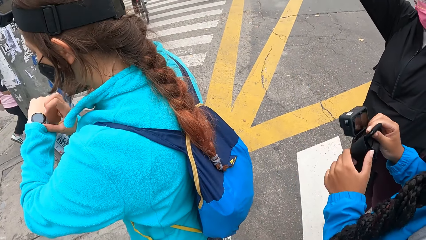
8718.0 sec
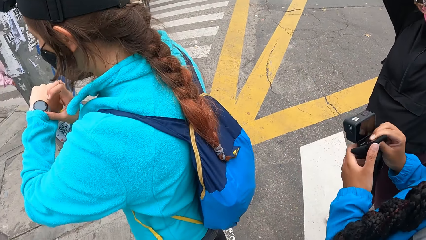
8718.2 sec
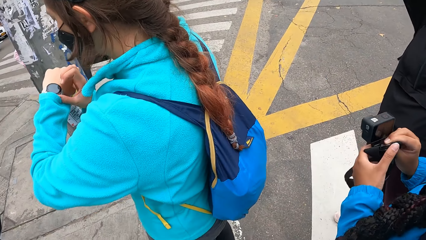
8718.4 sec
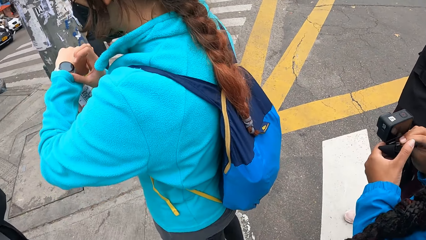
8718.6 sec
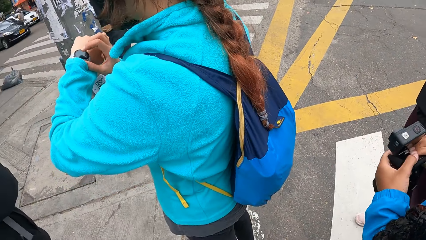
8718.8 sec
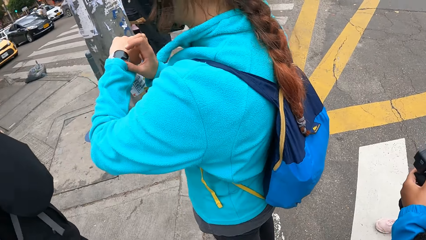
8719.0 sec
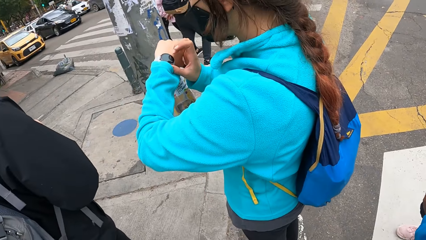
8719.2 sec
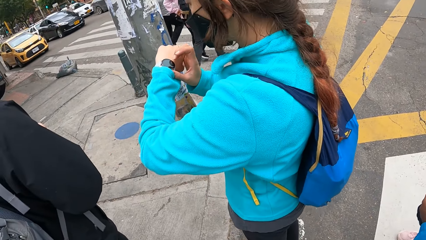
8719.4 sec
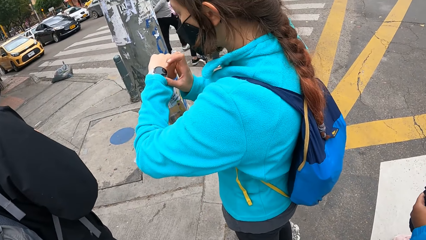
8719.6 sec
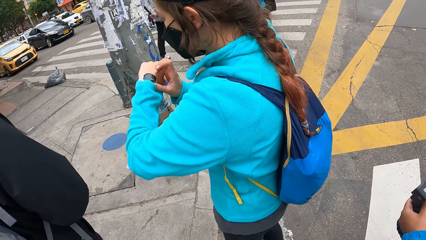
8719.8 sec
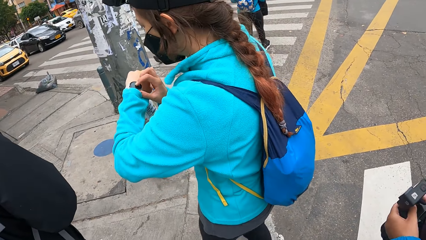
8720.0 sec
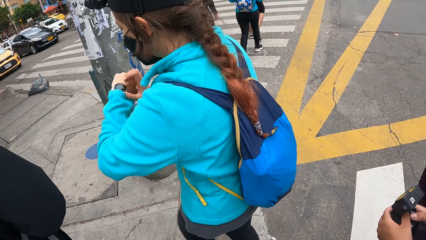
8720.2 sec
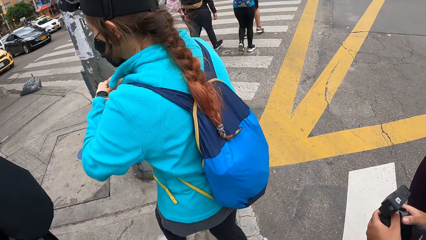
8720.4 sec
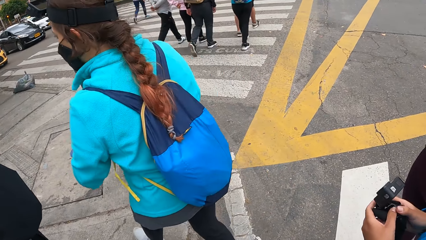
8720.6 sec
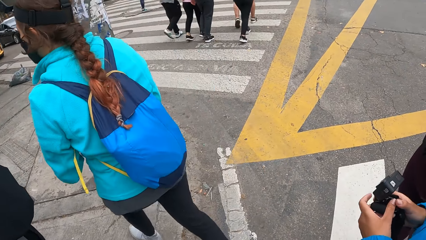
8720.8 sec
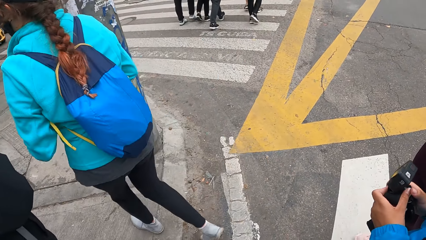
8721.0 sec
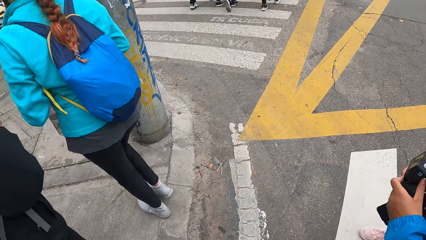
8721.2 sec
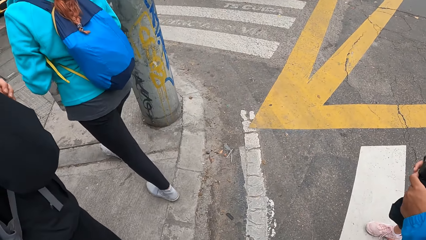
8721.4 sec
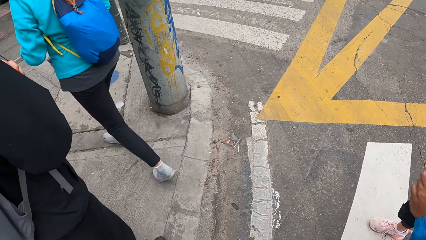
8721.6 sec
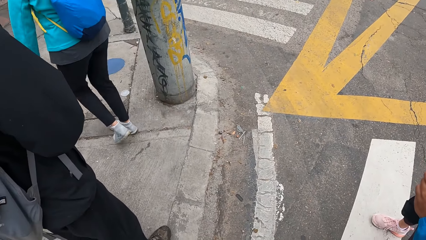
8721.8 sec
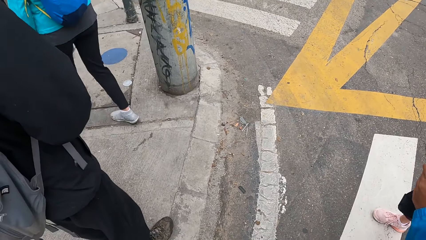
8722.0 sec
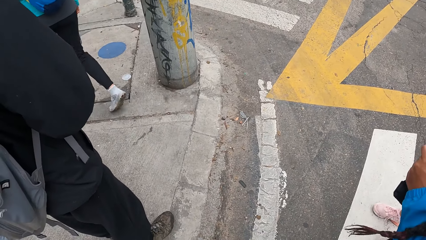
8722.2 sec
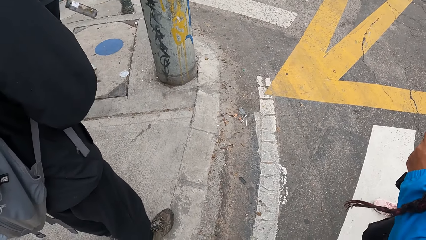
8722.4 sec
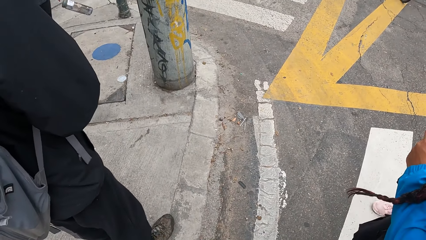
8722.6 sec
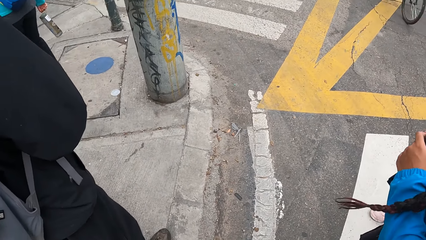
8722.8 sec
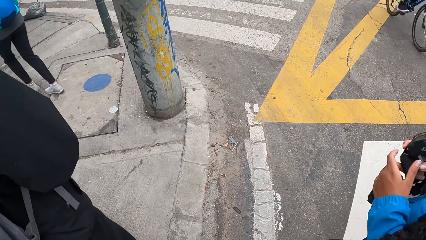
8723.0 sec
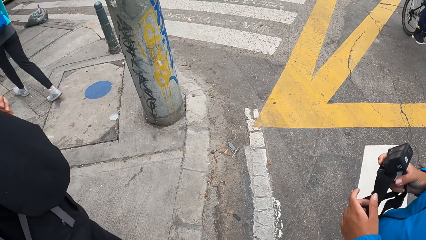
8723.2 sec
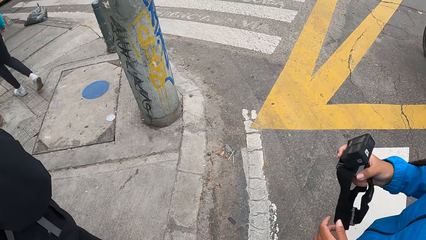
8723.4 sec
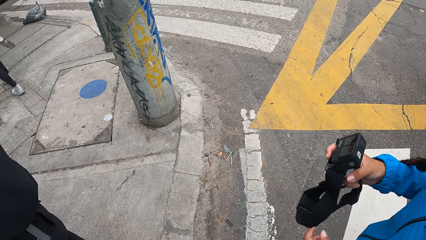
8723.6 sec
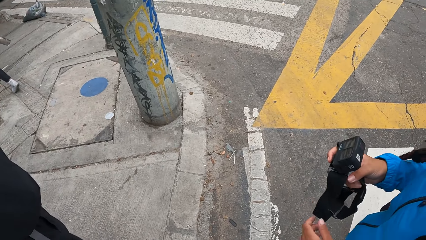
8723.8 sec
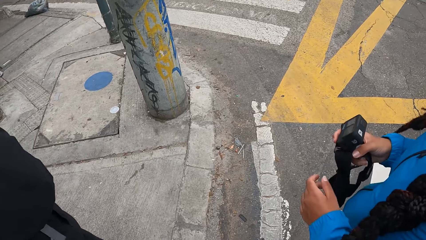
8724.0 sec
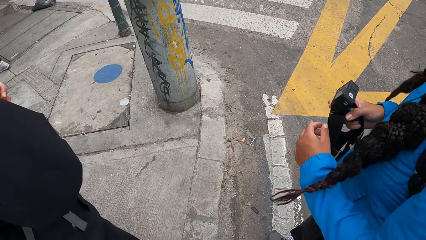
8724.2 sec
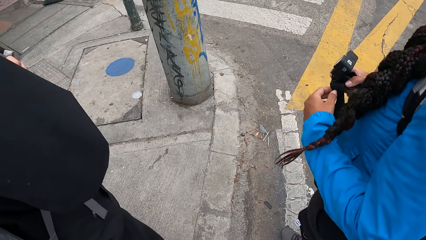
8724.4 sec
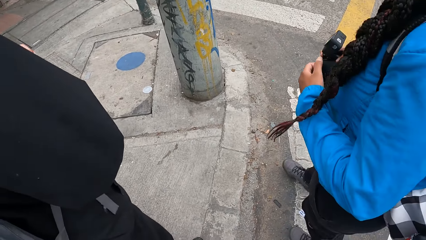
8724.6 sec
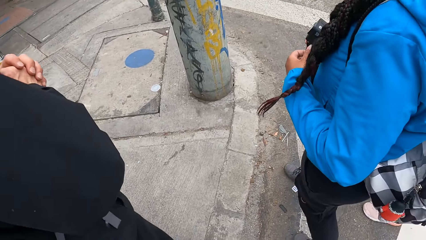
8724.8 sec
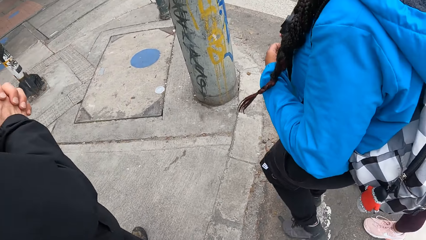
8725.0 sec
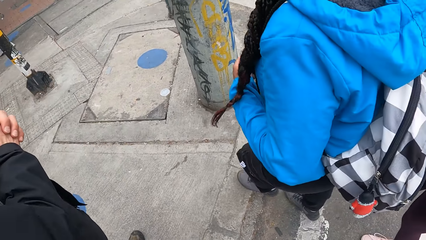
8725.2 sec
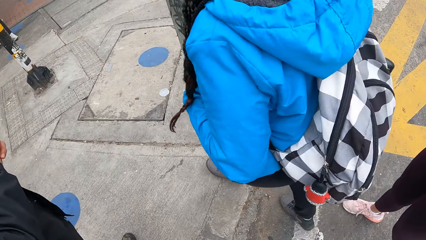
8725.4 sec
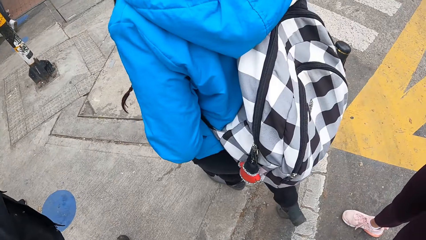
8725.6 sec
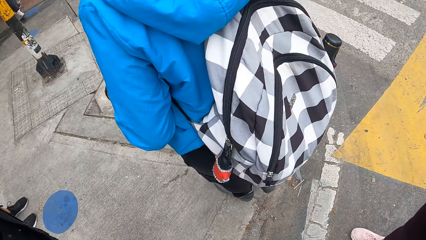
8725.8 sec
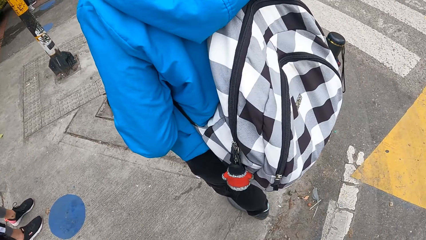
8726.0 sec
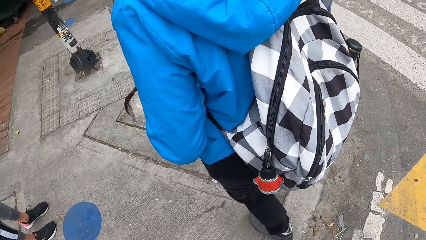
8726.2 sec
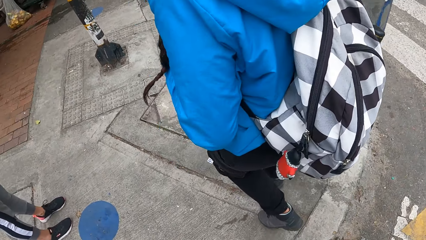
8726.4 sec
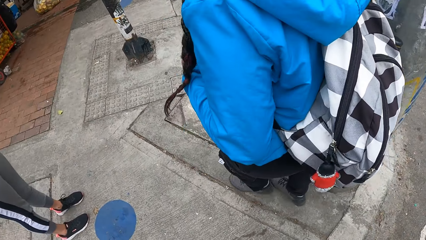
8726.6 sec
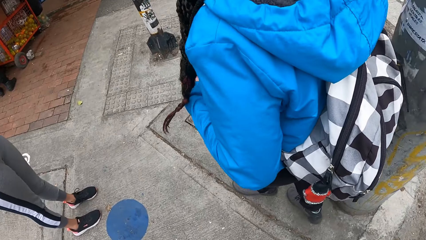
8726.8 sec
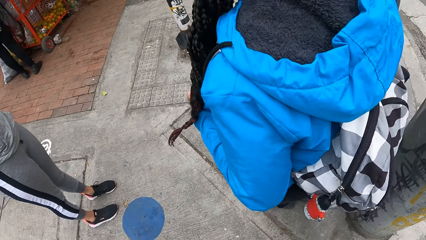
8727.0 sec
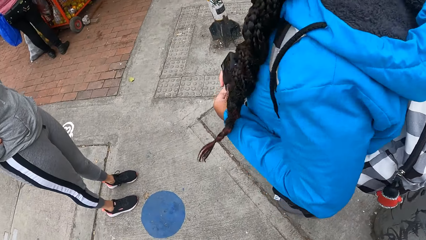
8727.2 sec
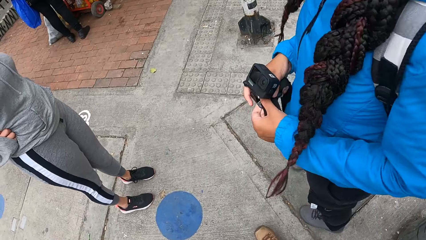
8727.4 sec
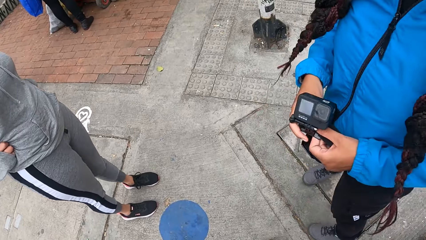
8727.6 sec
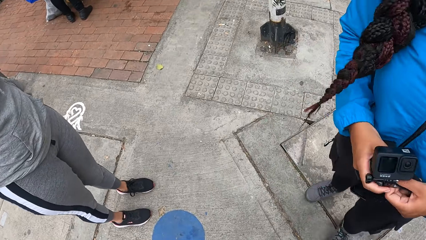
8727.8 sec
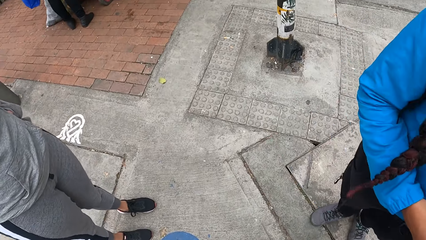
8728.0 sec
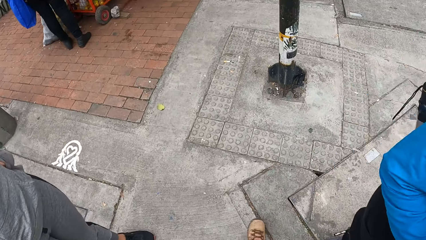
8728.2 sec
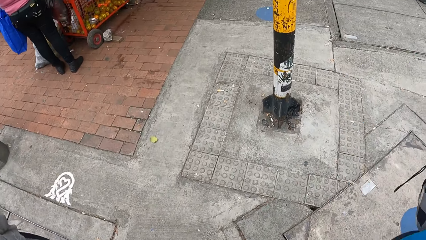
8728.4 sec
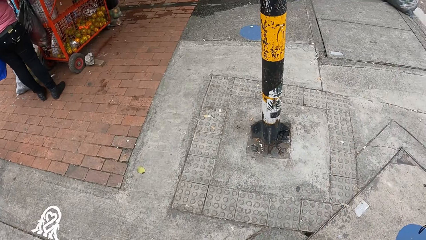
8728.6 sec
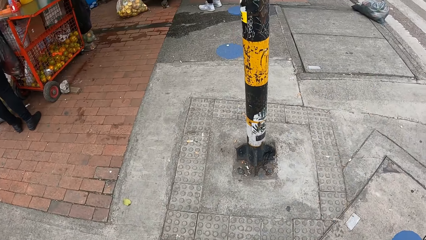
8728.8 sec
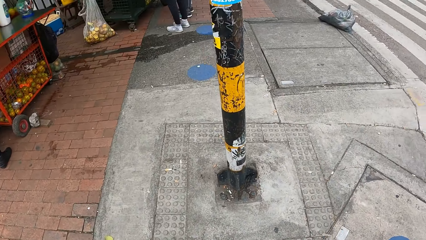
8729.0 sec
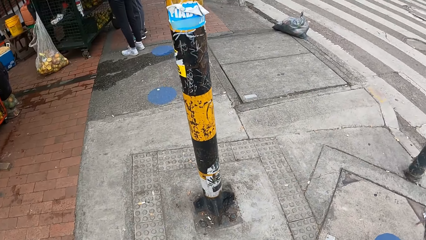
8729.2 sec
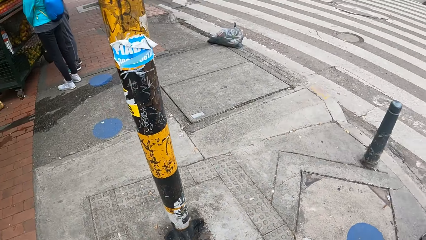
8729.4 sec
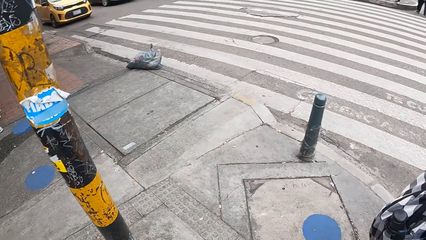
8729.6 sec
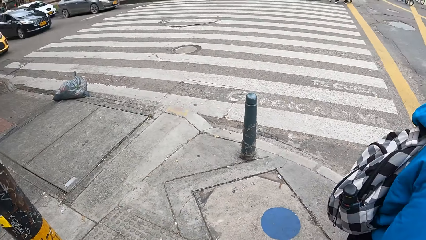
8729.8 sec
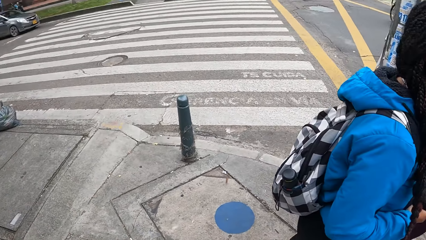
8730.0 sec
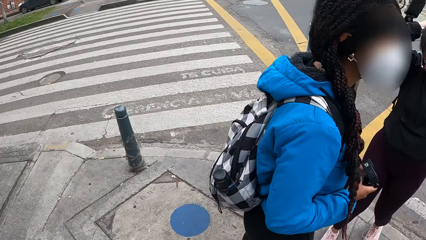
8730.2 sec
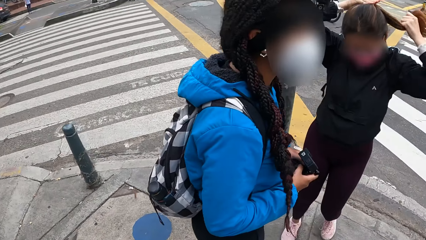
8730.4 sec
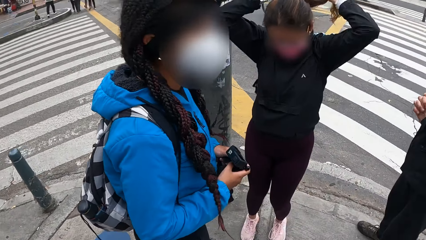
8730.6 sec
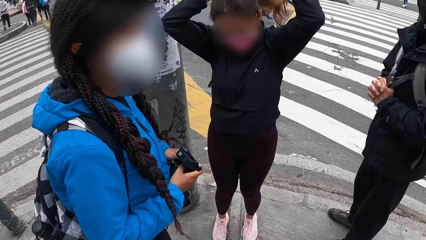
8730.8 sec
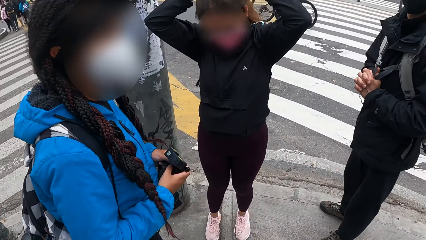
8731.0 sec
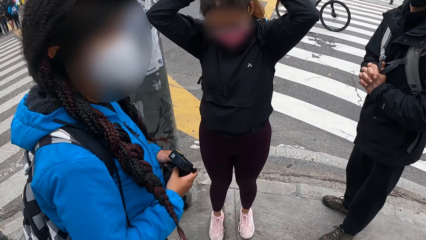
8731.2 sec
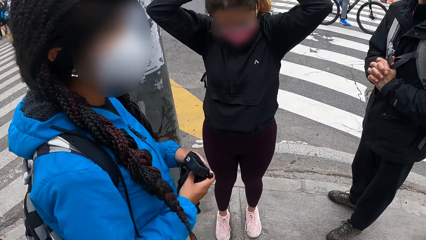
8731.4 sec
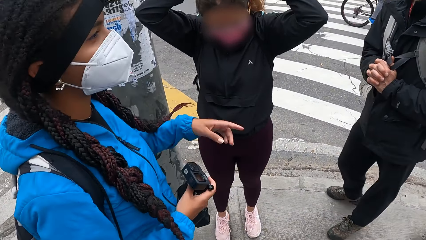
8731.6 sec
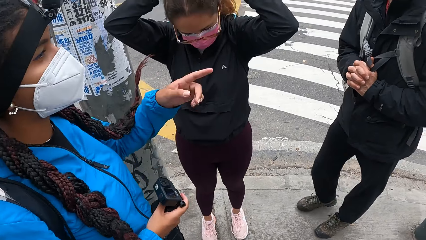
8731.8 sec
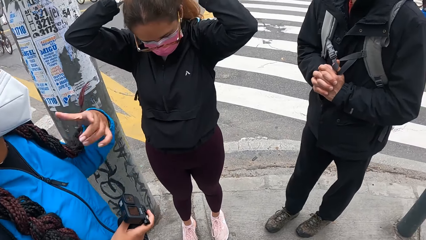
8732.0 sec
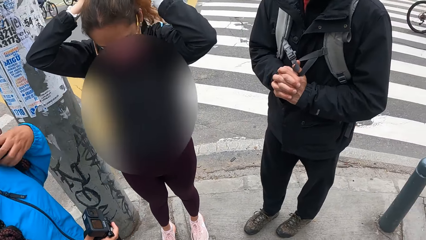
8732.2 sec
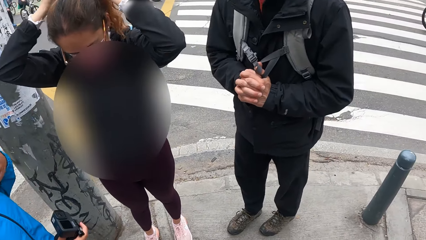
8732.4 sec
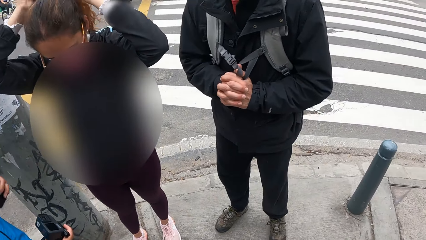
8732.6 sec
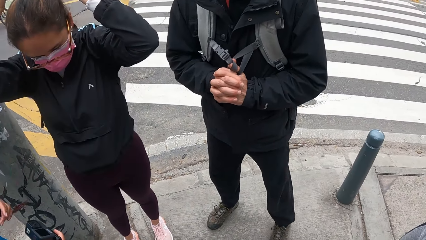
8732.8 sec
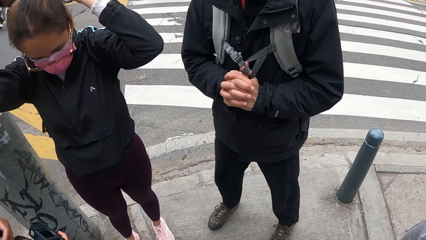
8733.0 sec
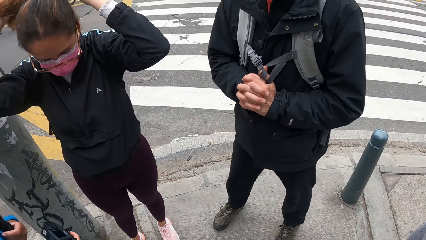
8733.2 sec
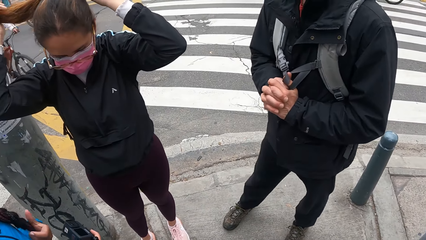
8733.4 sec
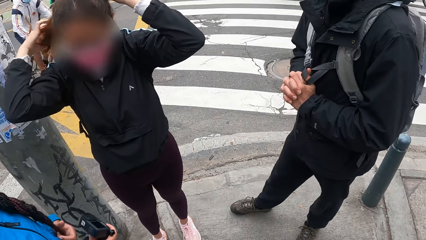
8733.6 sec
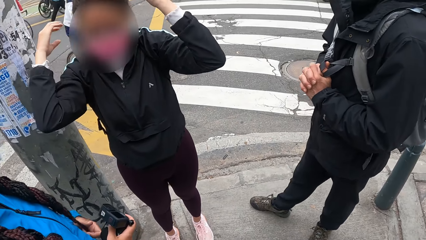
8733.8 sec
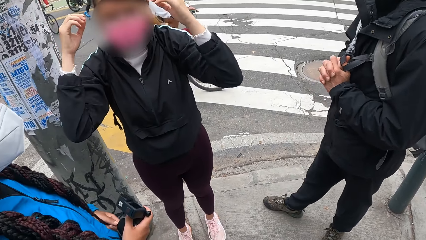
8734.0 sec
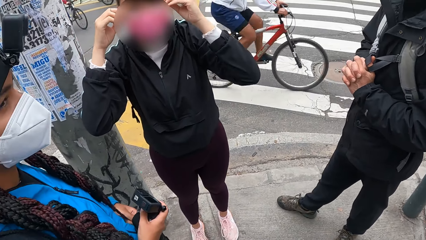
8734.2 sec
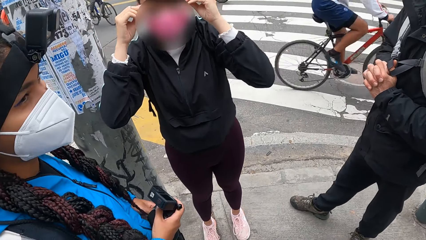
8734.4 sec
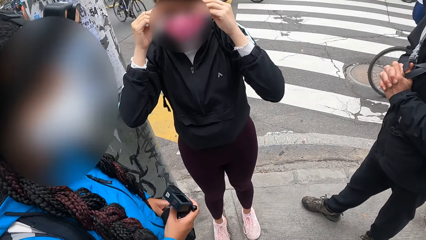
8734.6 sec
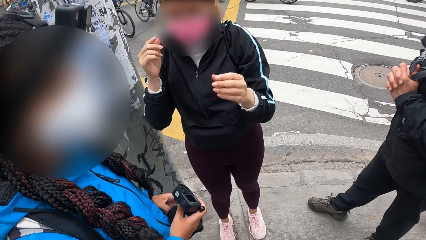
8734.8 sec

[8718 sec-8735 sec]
A person operates her wrist watch. The person walks around. Another person moves around. The camera wearer steps forward on the sidewalk. They walk around the road. They look around. A woman packs her hair with her hands. Another woman interacts with the people.
